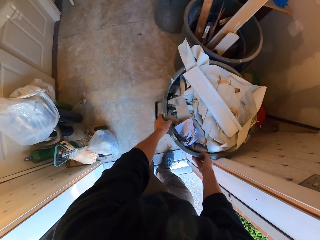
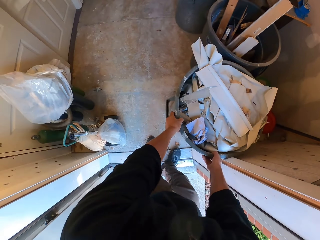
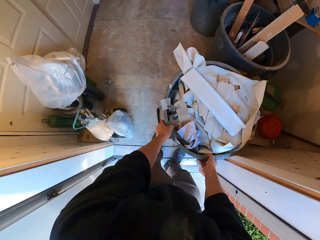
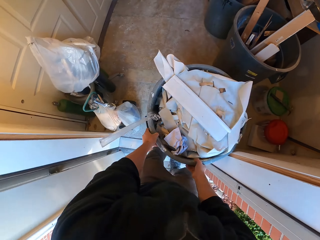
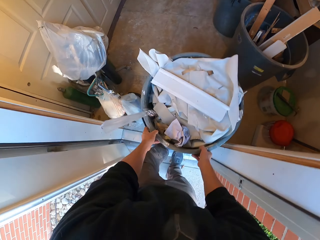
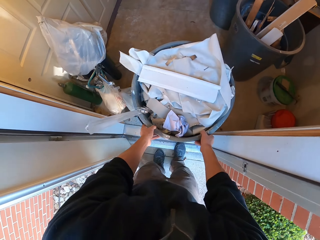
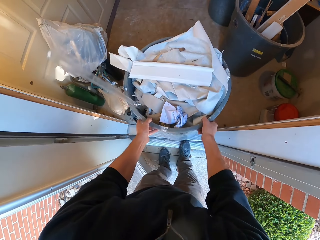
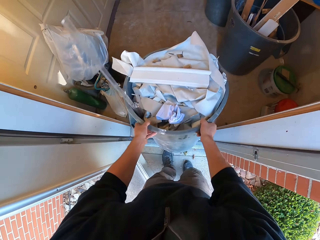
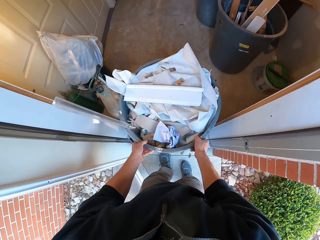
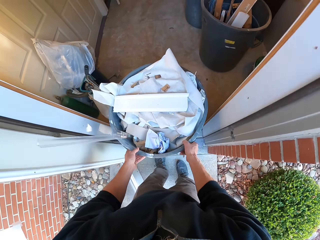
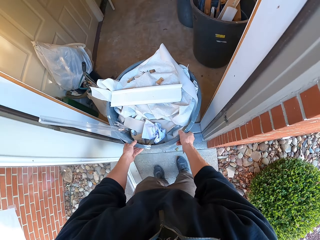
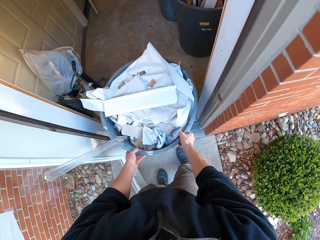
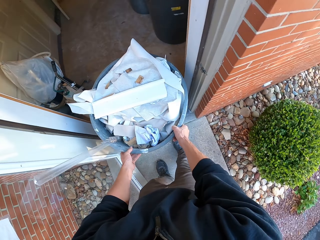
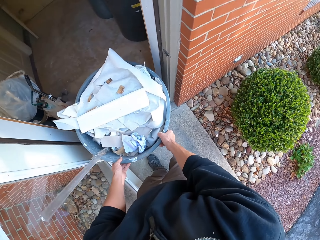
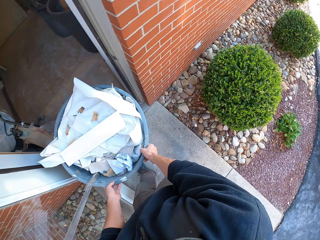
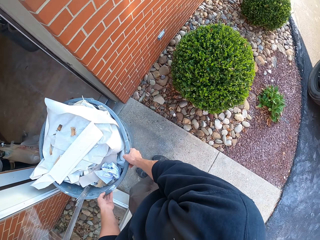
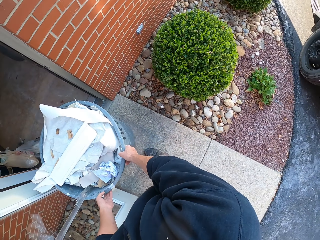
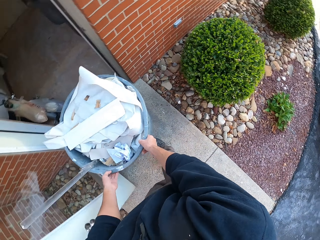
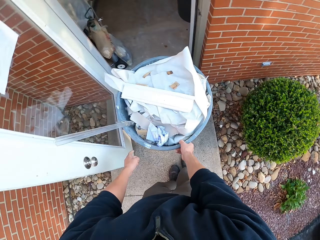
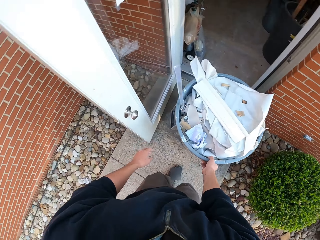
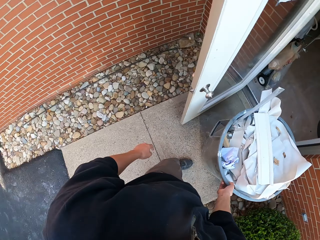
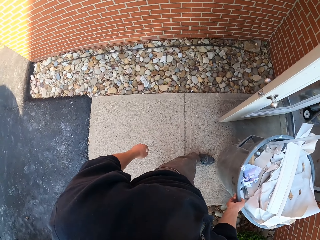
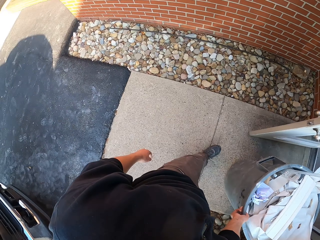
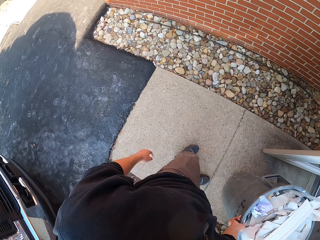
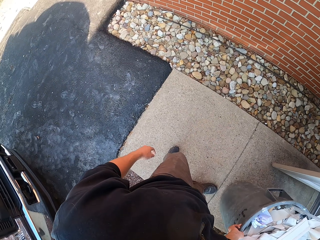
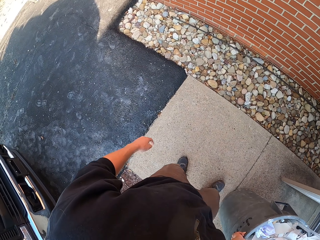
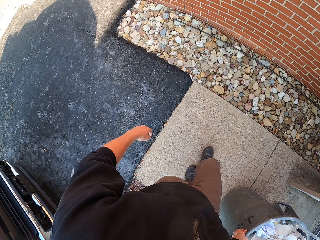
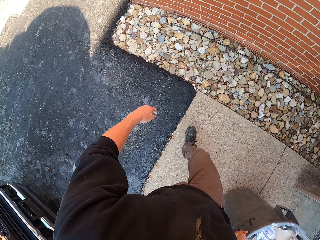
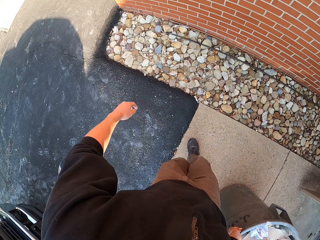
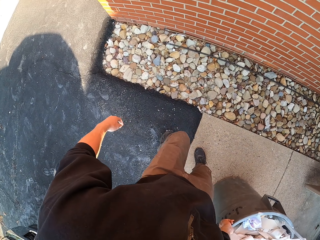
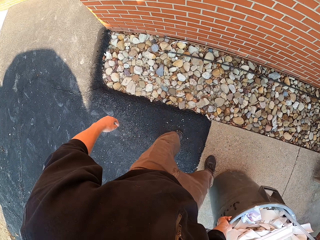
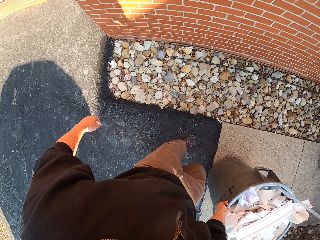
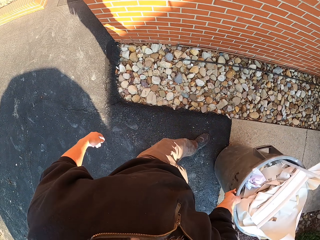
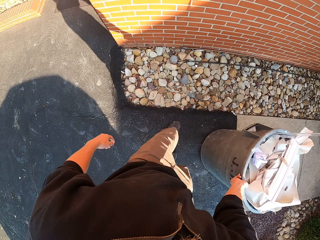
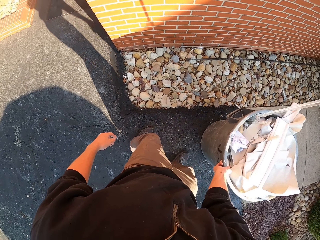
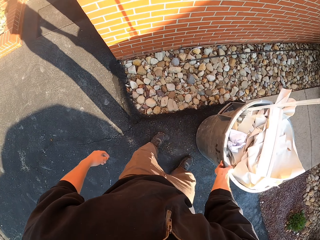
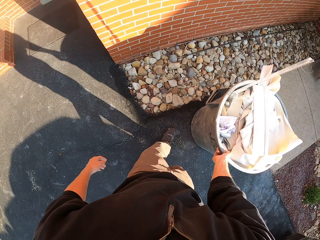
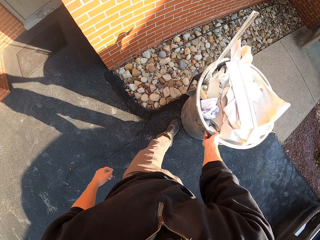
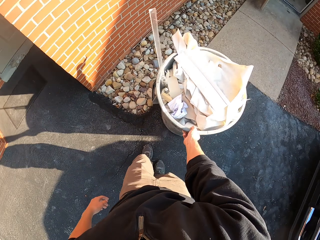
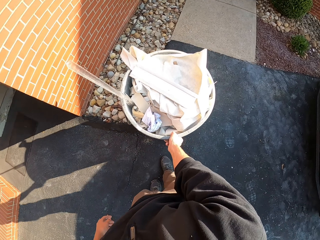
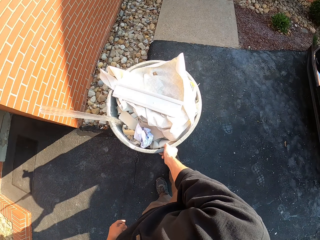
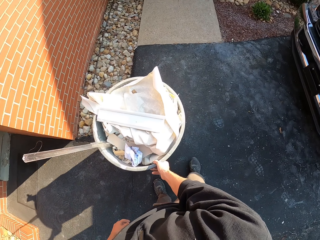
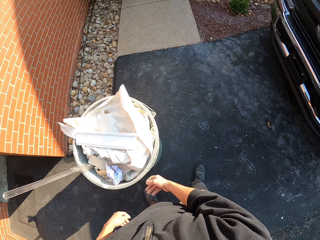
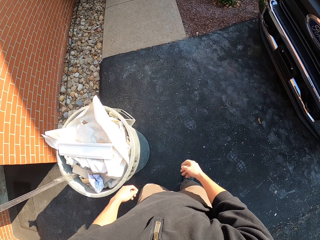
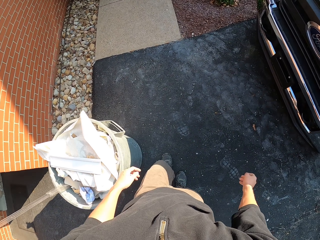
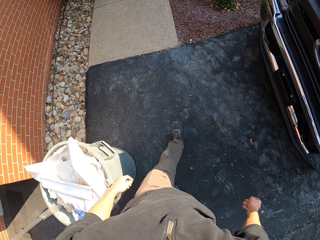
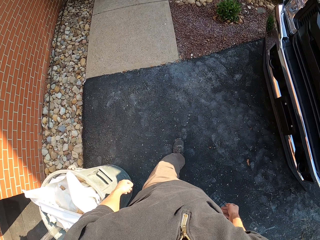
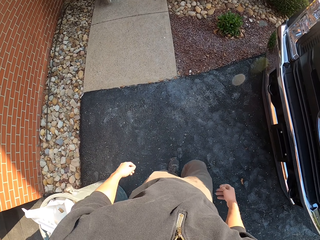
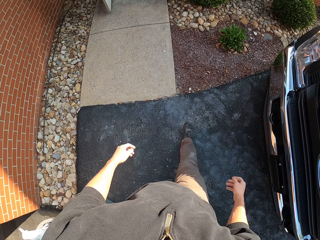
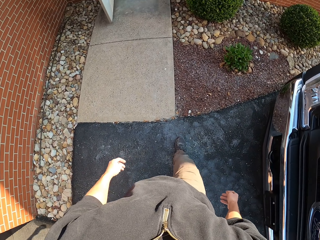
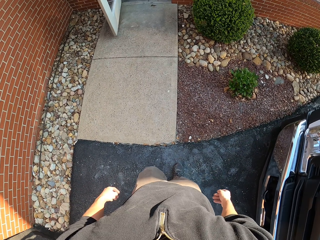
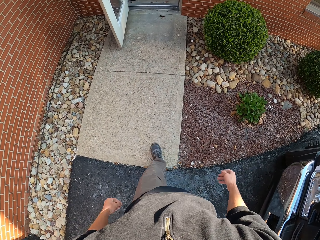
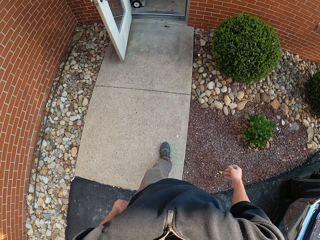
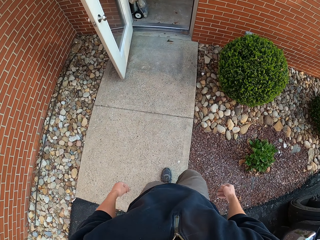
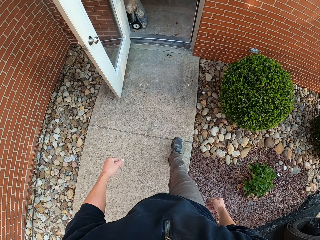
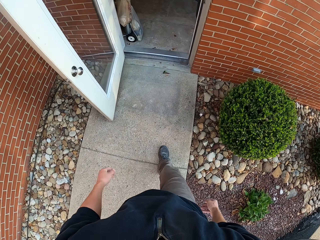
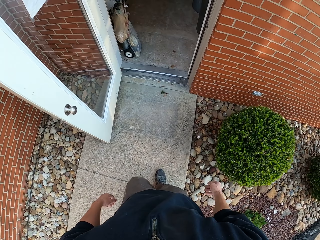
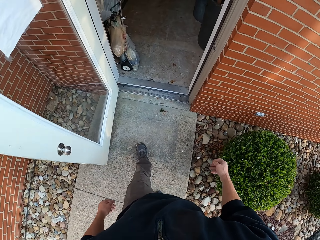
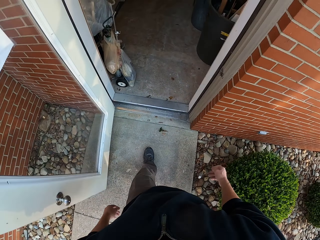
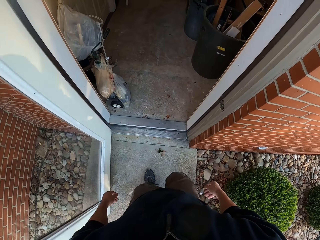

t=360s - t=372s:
The camera wearer moves around.

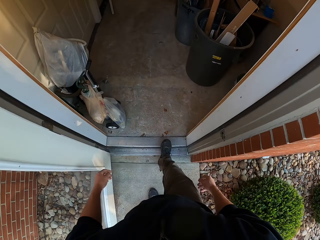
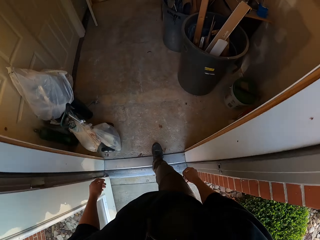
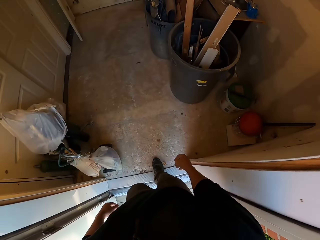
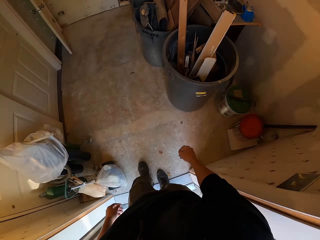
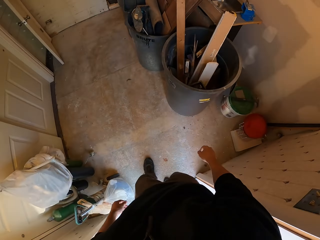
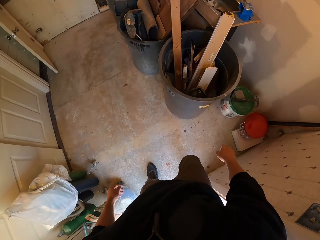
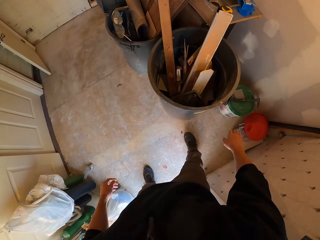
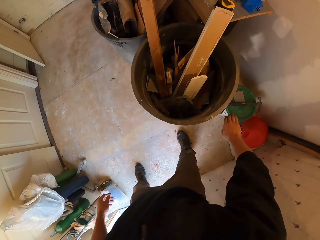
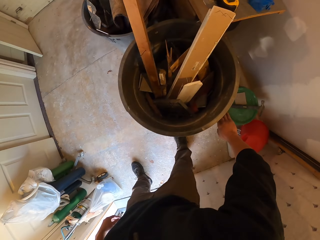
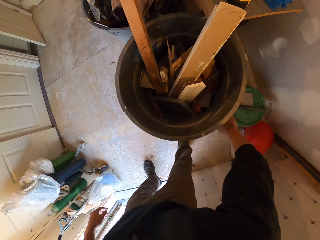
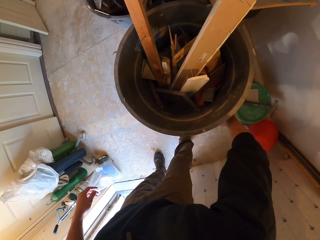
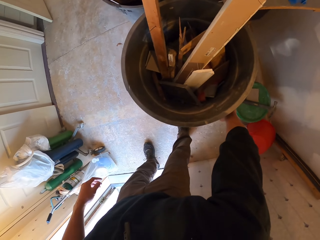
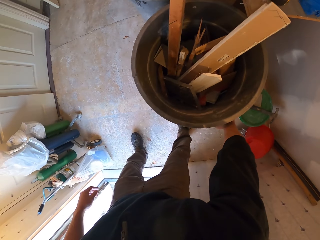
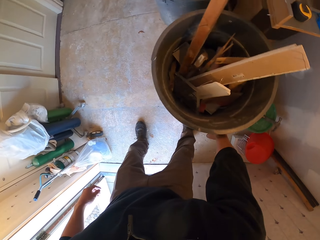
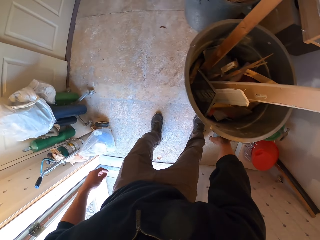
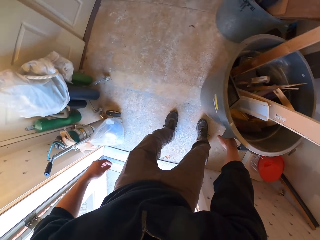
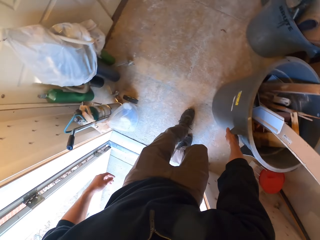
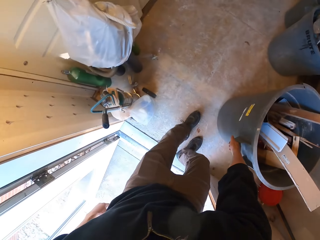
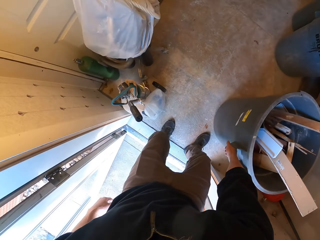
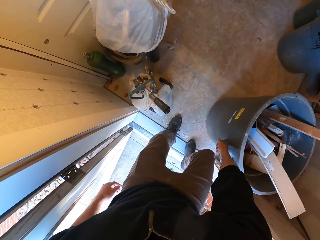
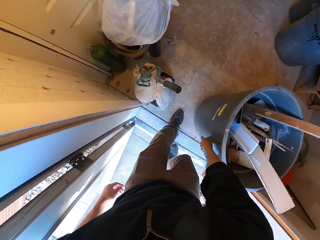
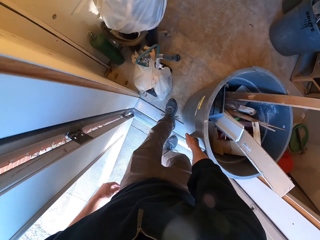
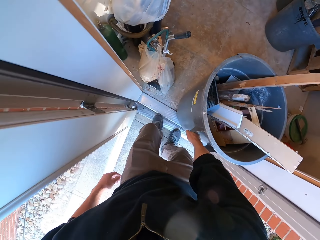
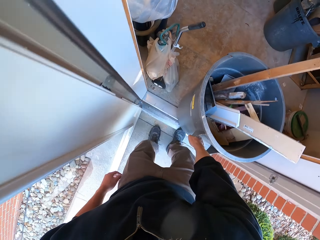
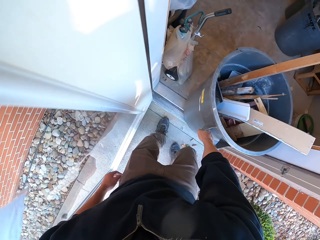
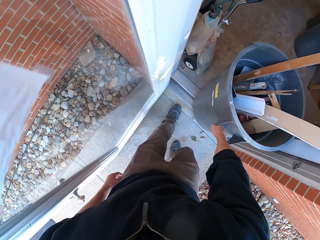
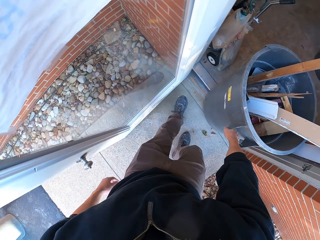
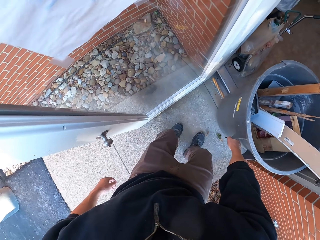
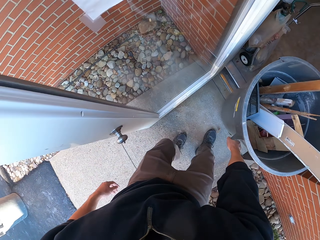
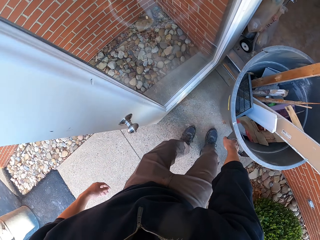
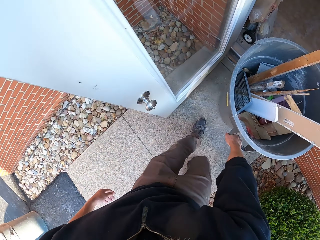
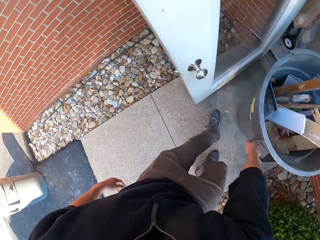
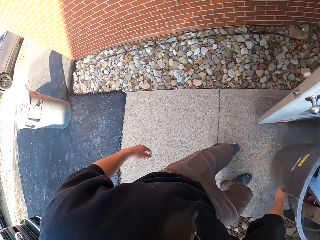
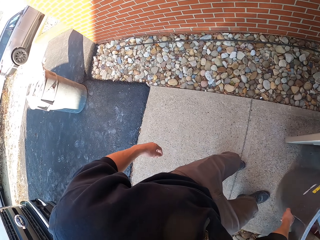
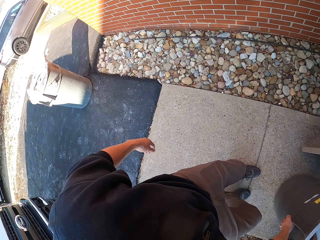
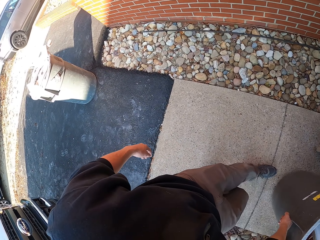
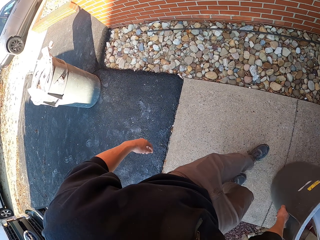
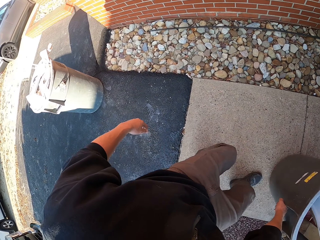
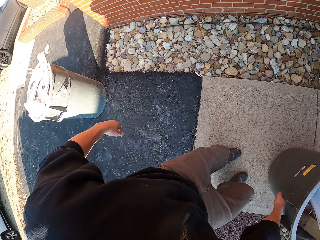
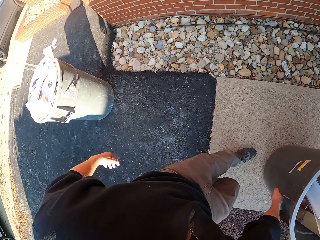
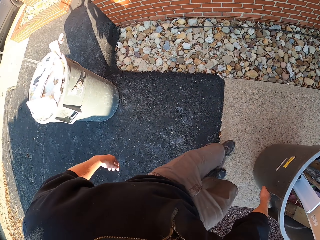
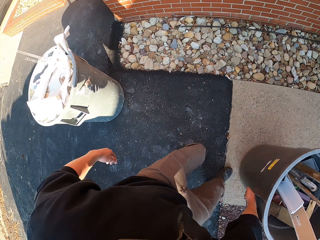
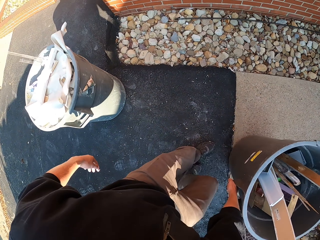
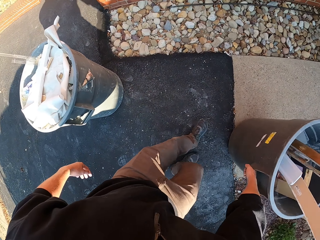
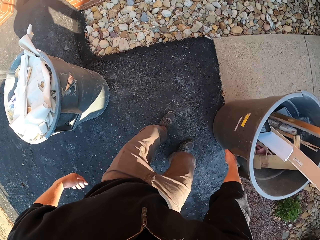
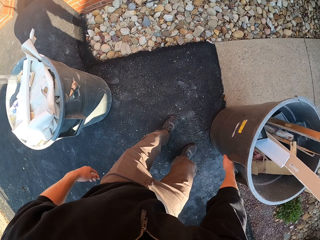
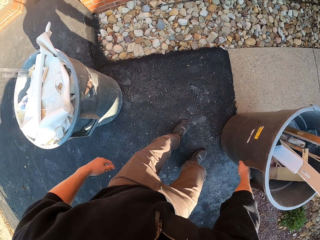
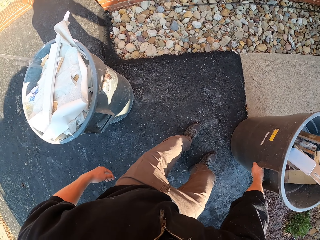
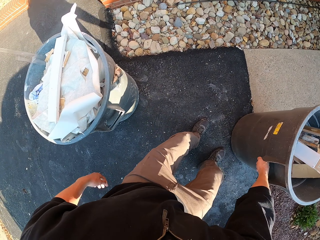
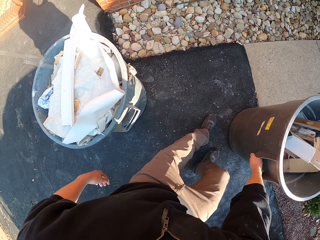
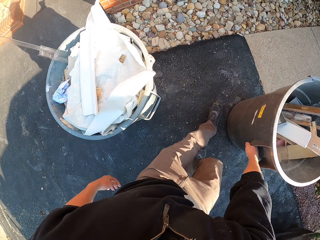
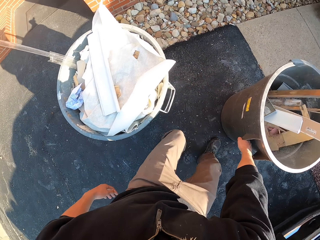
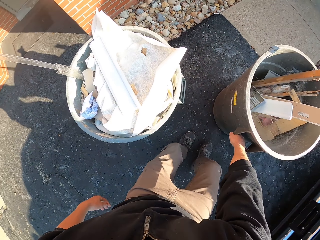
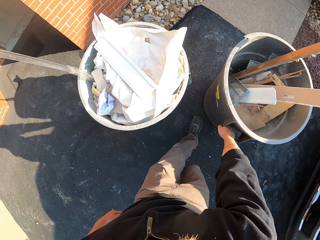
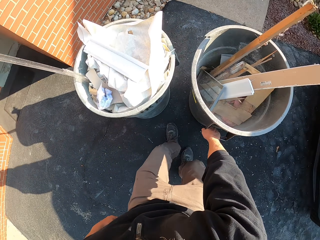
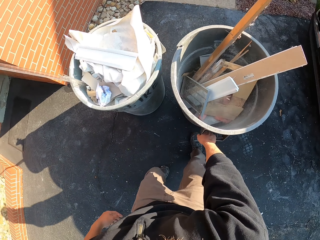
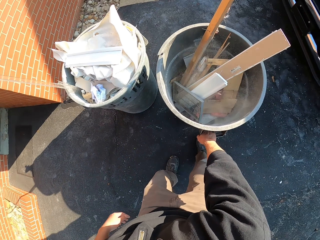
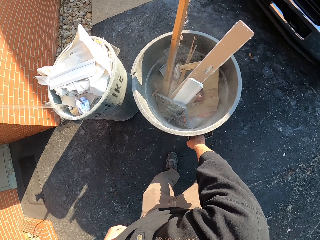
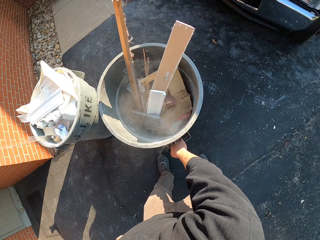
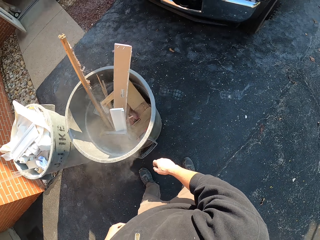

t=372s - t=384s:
The camera wearer pulls the bin.
